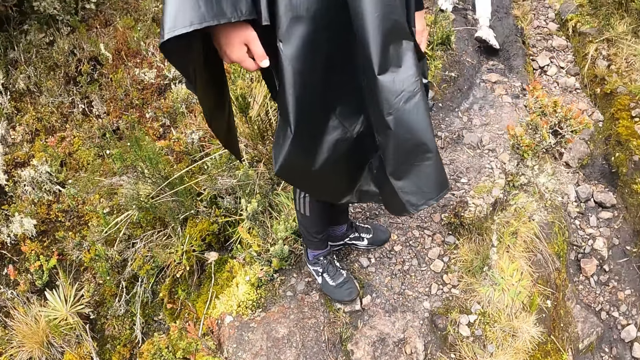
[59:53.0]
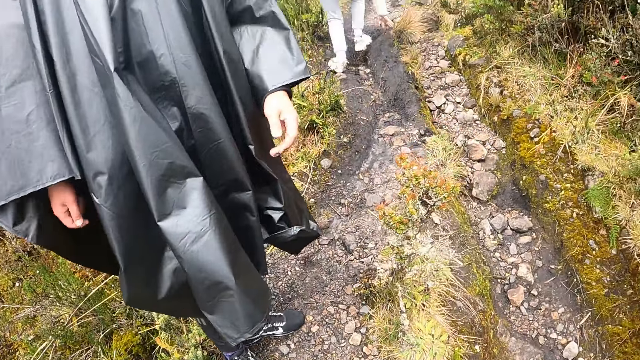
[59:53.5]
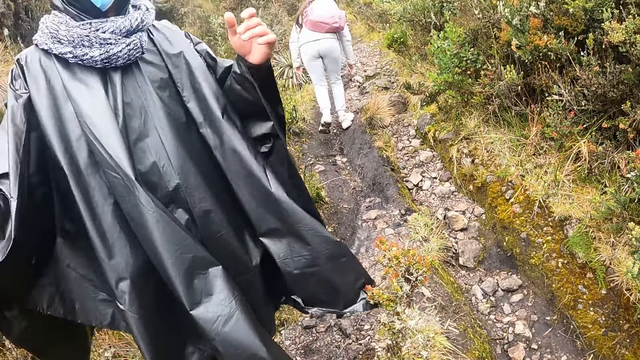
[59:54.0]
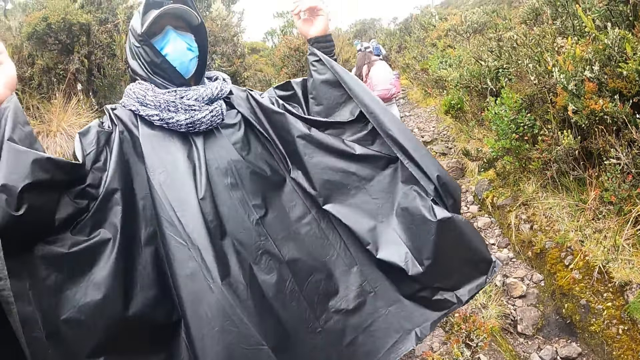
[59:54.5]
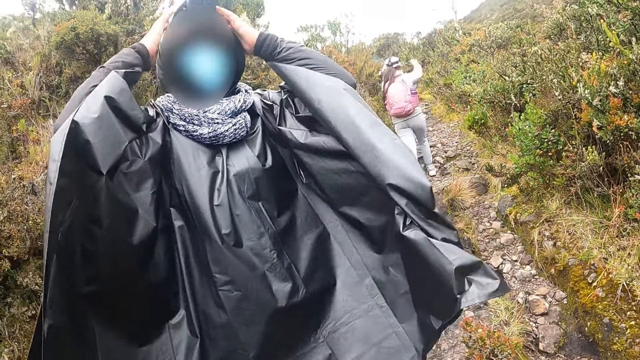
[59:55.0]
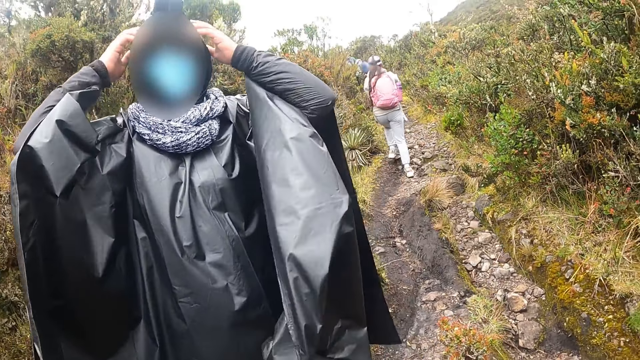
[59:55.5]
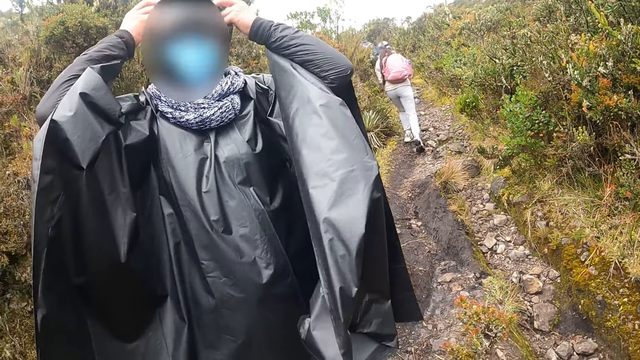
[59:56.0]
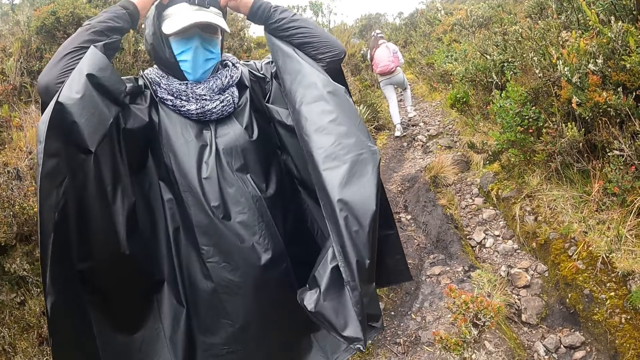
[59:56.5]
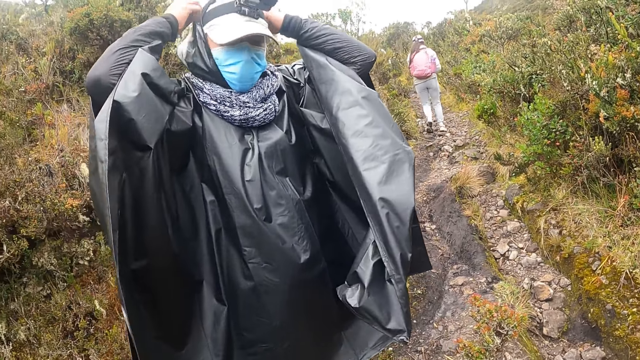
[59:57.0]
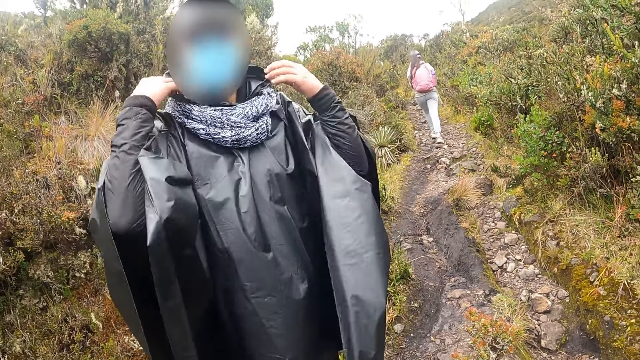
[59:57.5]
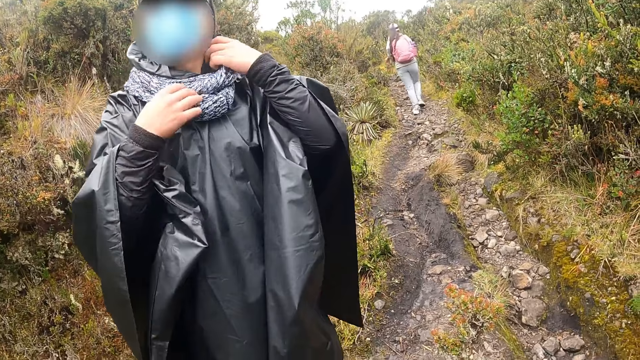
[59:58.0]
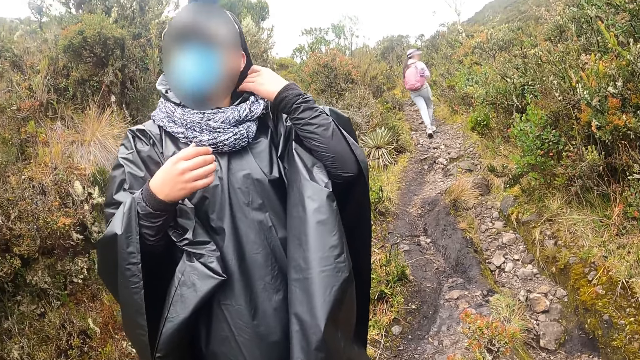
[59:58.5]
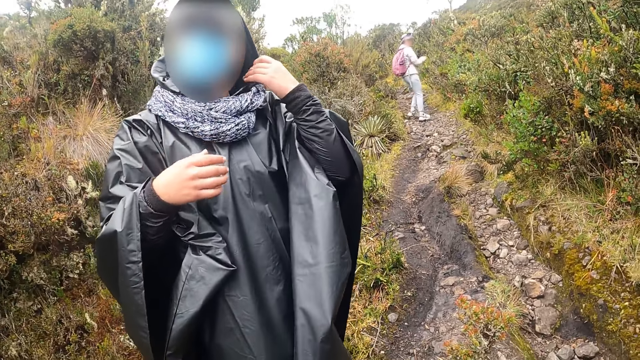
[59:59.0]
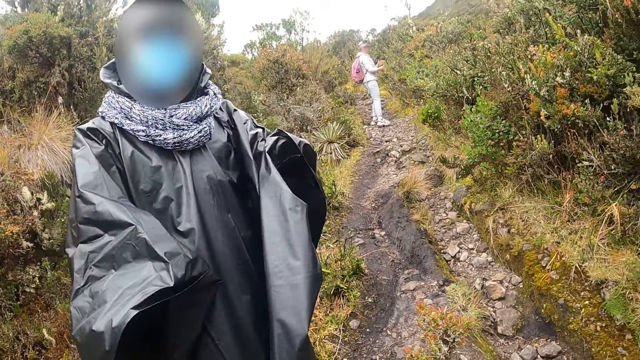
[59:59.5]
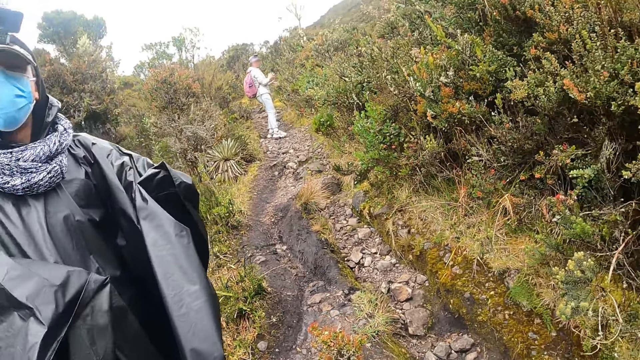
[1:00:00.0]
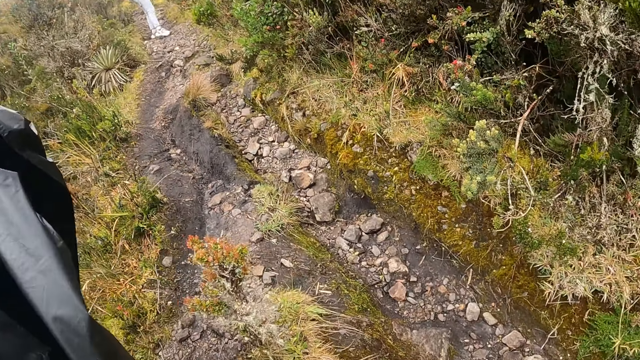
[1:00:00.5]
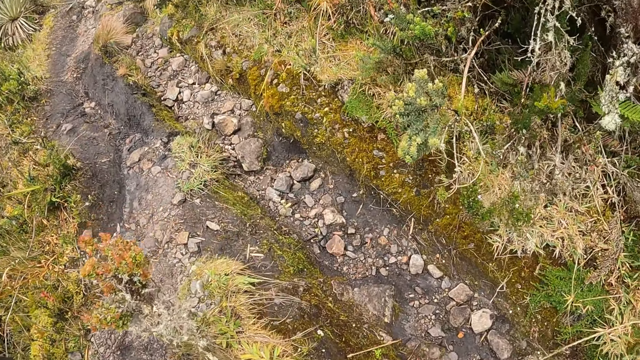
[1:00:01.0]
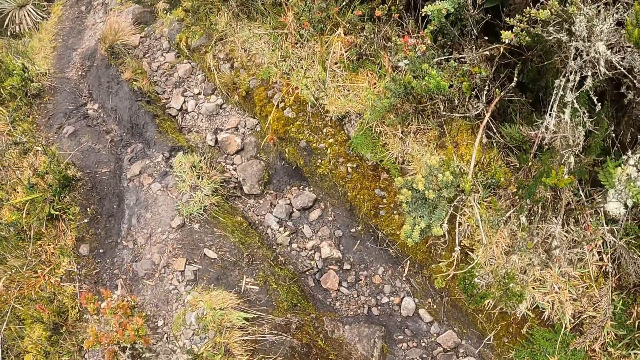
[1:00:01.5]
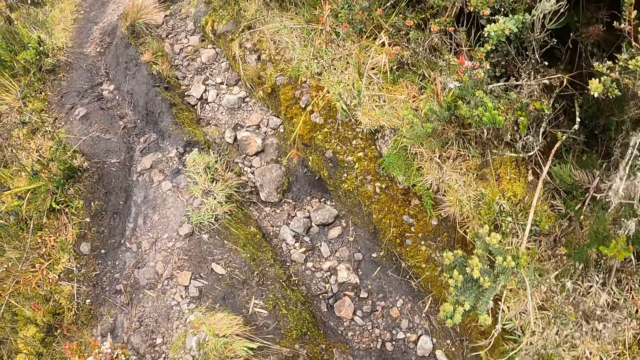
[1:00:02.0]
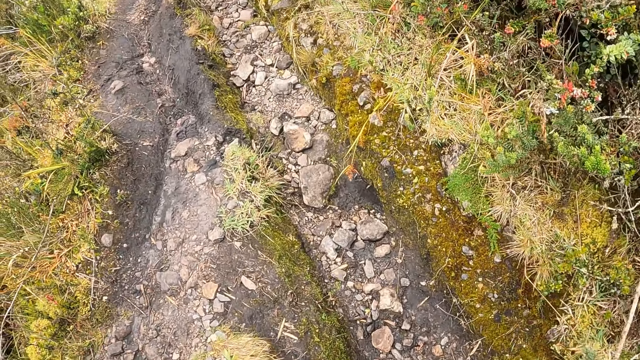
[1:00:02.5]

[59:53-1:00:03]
The man removes the hoodie from his head with both hands. A group of people walk along the pathway of a forest. The man interacts with the camera wearer.

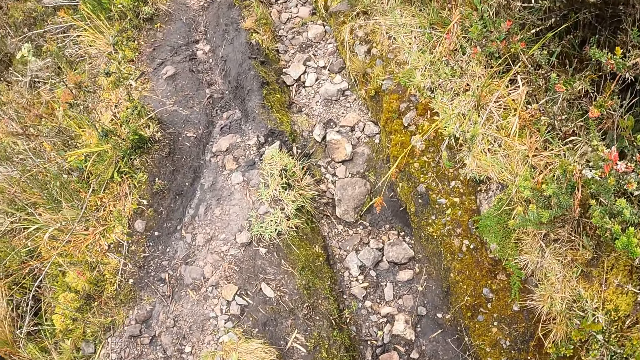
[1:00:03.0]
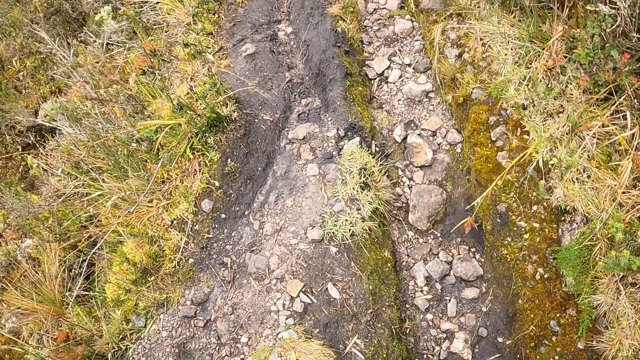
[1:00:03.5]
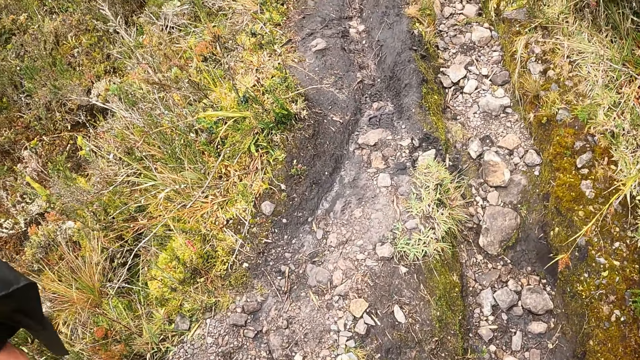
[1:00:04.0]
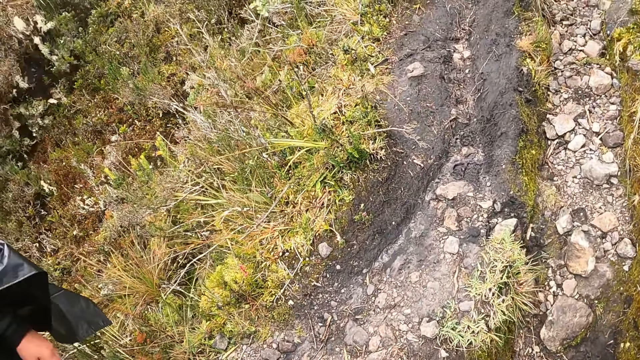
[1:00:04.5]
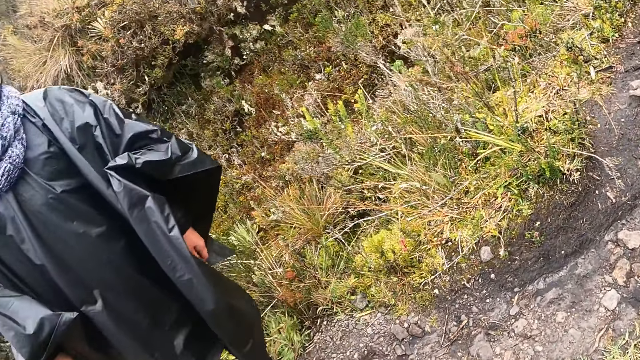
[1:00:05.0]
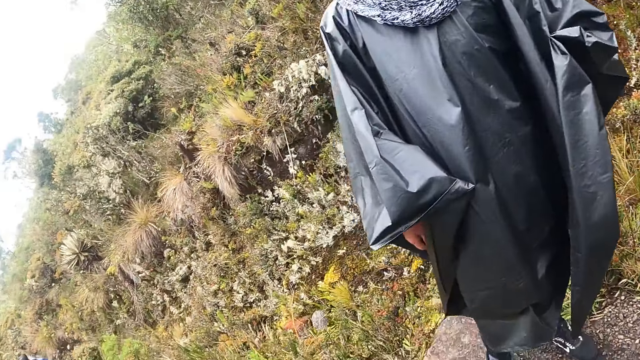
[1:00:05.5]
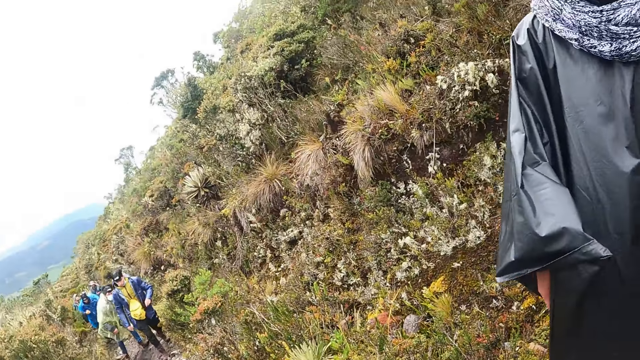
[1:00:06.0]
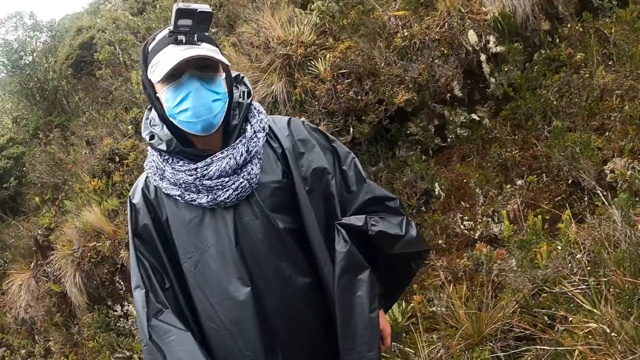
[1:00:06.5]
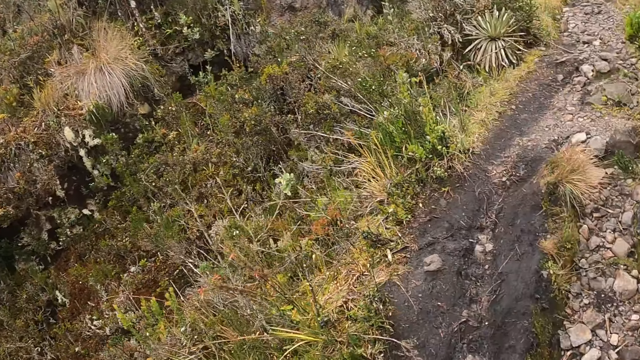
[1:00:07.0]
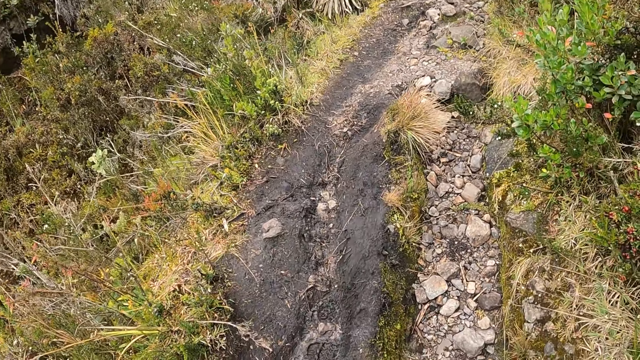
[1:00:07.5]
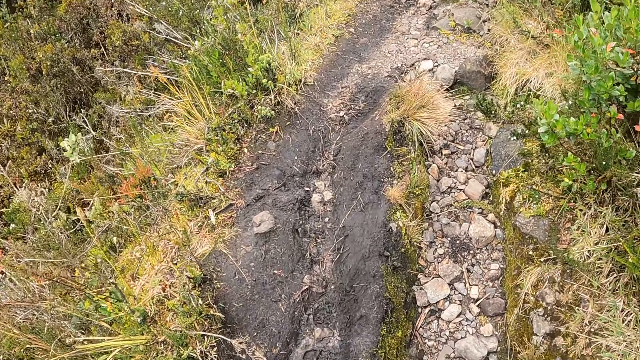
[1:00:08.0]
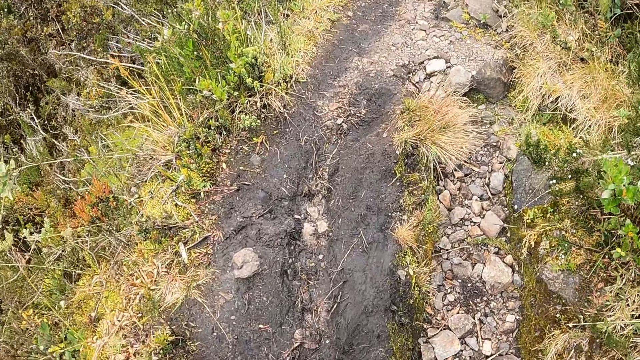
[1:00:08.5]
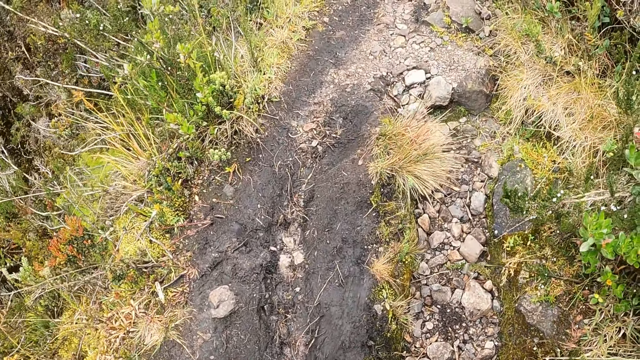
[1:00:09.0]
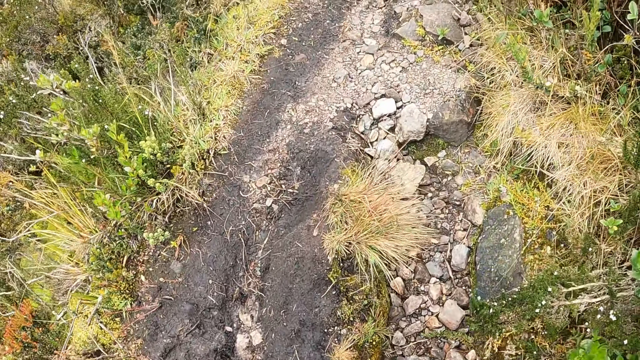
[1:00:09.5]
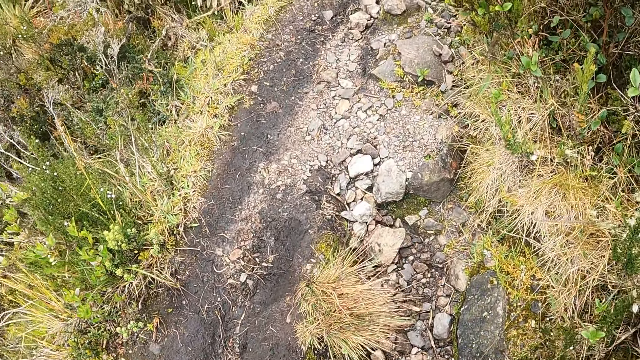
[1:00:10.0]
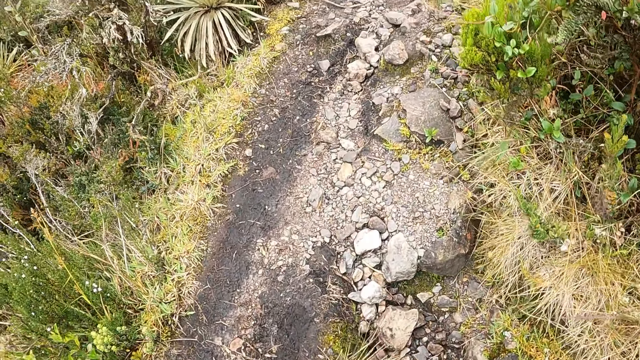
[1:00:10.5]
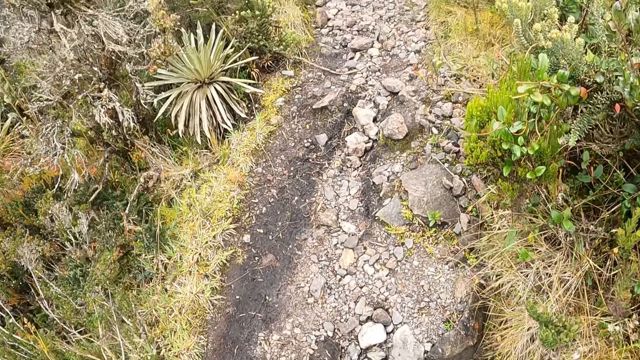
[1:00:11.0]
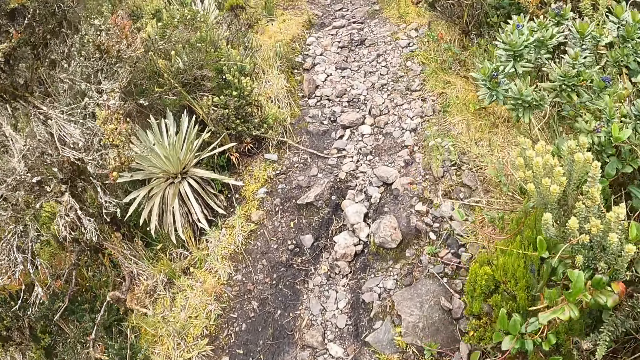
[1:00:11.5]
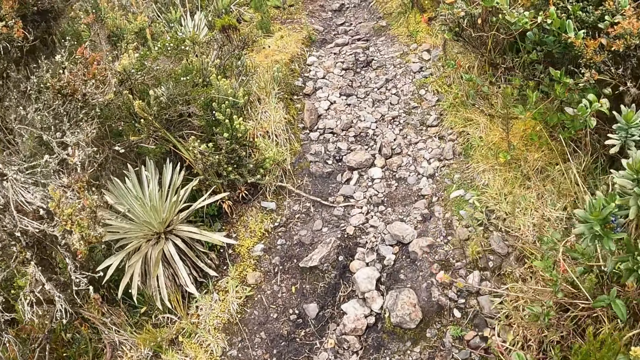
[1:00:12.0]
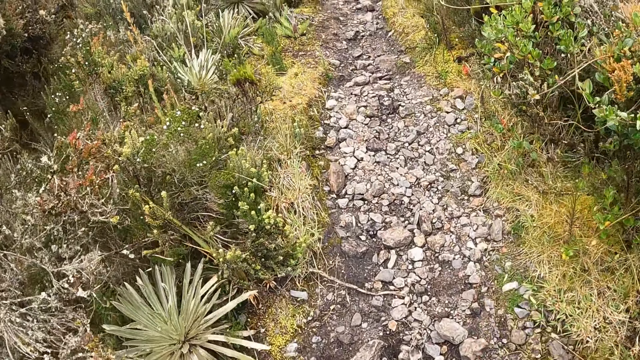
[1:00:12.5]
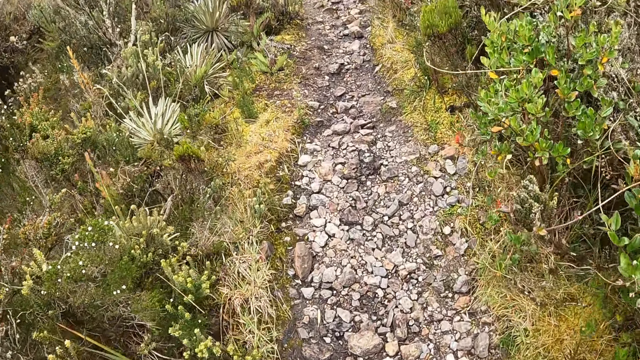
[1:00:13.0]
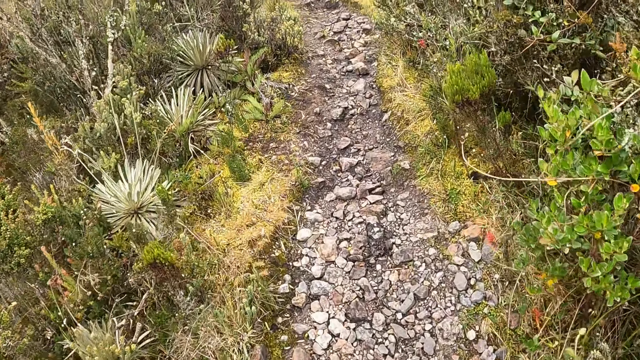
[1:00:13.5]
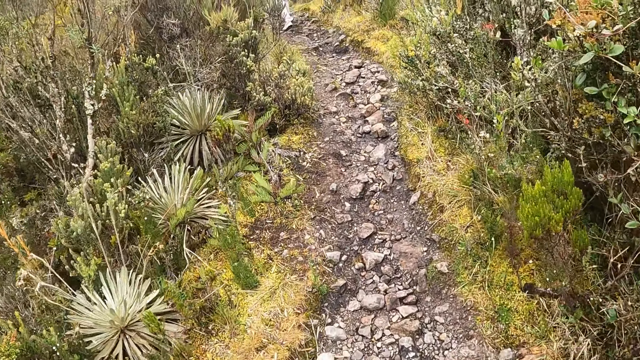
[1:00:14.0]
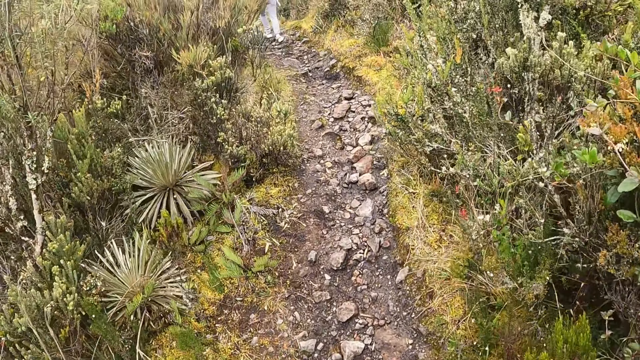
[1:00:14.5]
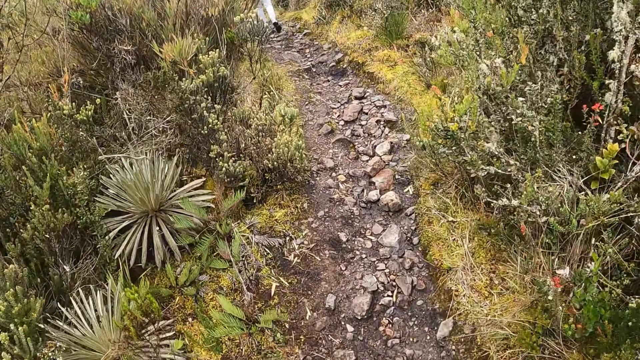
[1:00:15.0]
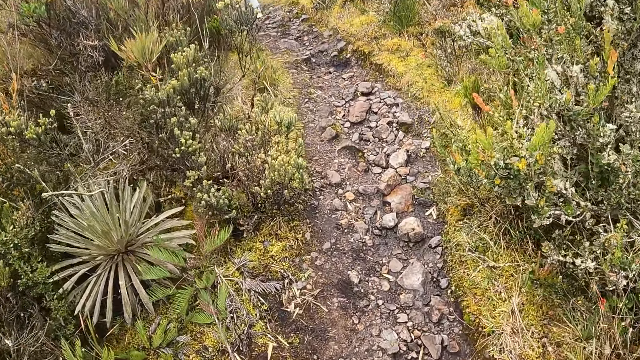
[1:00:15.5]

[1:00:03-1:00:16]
The camera wearer looks behind. They walk along the pathway of the forest. They climb the hill.
